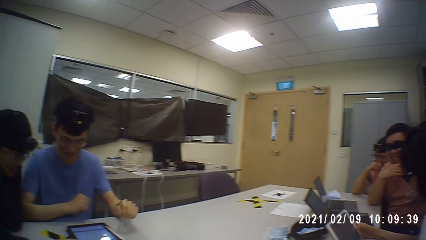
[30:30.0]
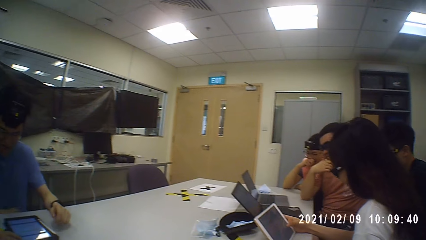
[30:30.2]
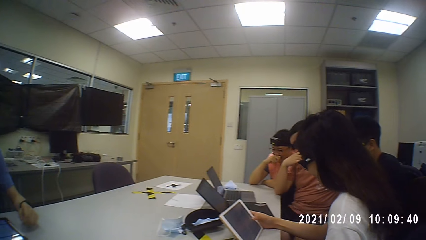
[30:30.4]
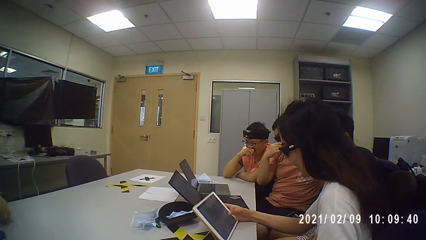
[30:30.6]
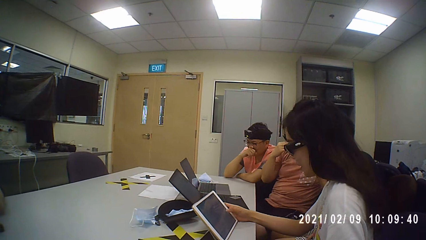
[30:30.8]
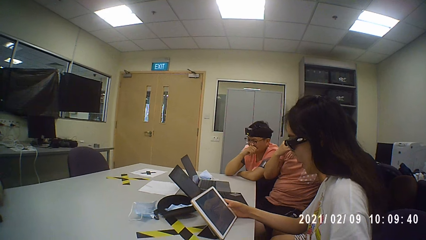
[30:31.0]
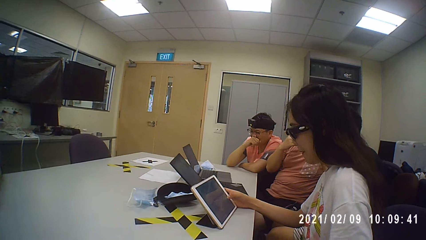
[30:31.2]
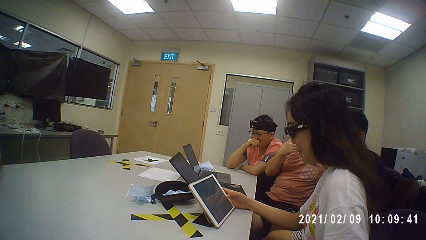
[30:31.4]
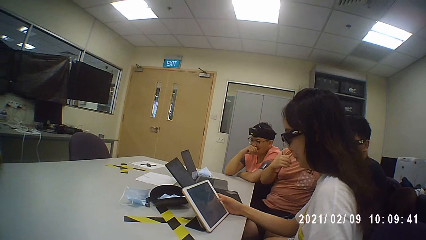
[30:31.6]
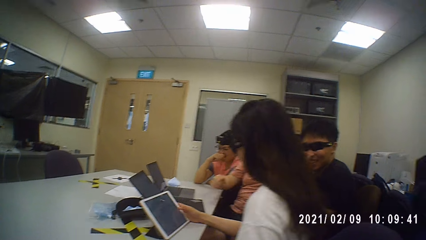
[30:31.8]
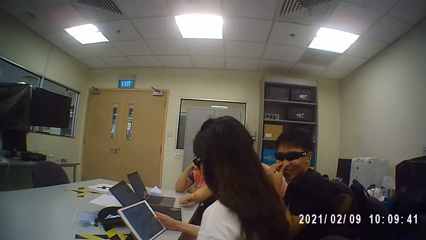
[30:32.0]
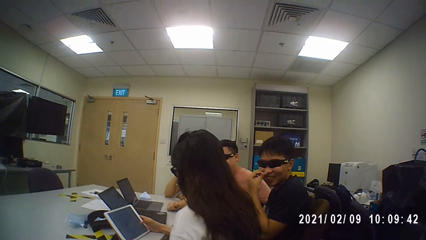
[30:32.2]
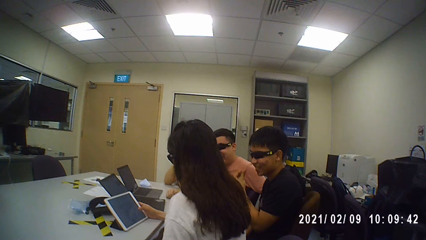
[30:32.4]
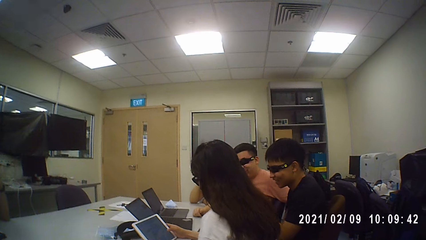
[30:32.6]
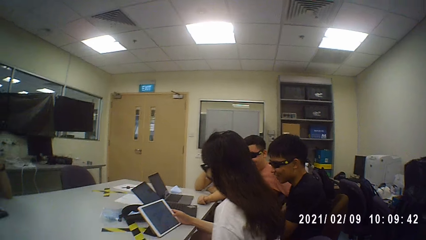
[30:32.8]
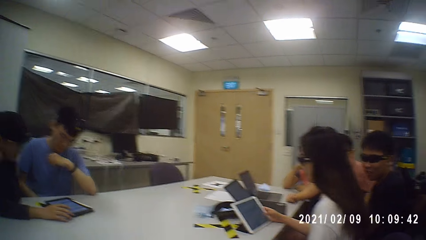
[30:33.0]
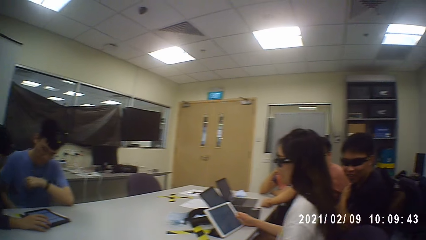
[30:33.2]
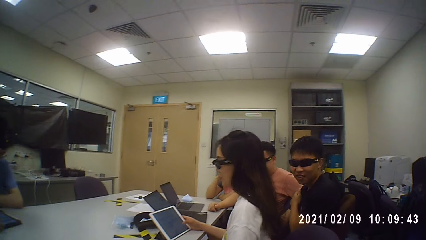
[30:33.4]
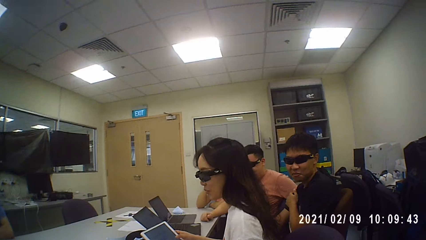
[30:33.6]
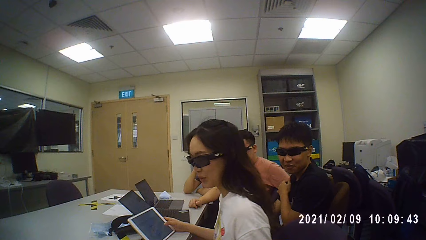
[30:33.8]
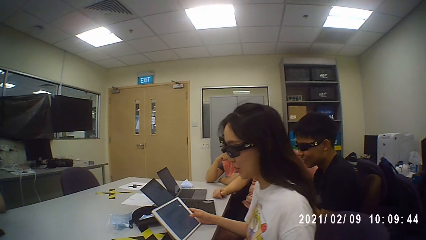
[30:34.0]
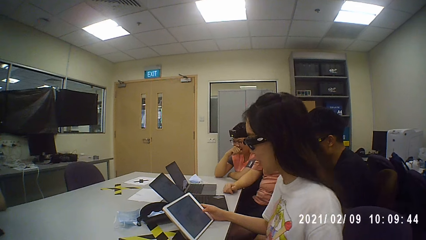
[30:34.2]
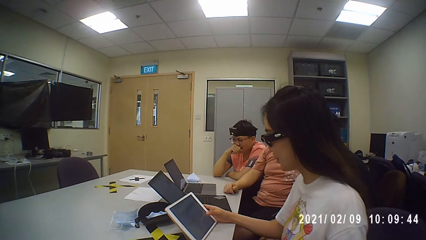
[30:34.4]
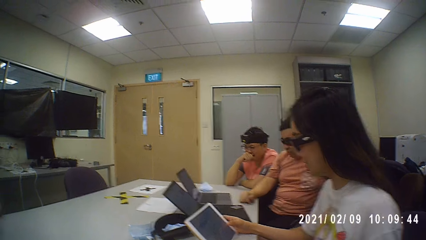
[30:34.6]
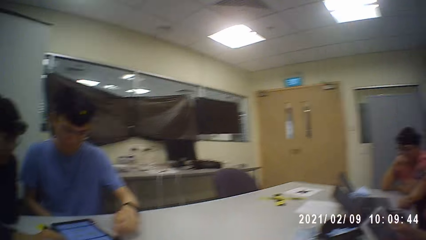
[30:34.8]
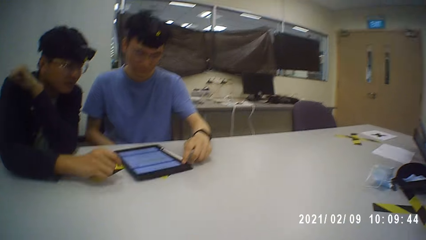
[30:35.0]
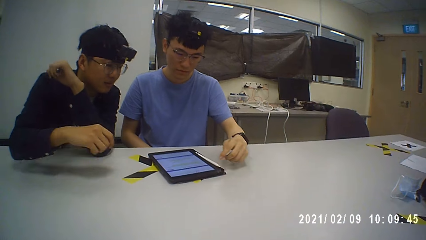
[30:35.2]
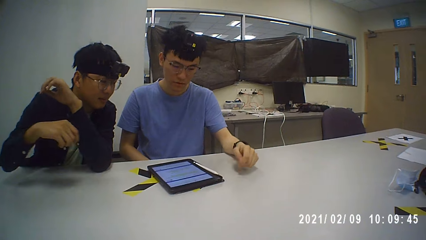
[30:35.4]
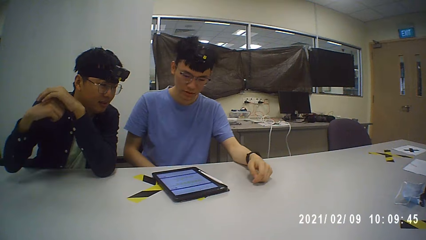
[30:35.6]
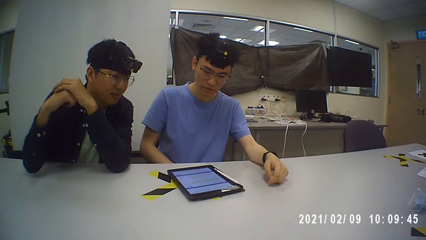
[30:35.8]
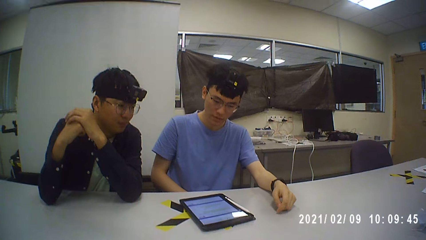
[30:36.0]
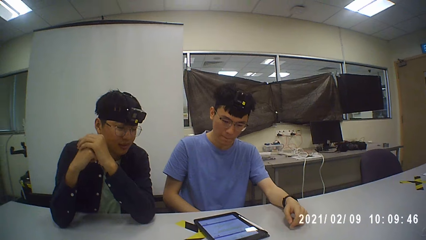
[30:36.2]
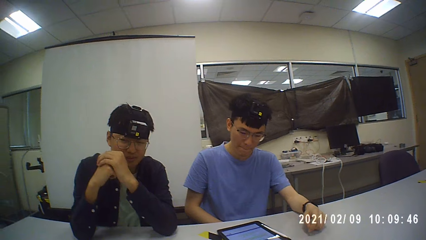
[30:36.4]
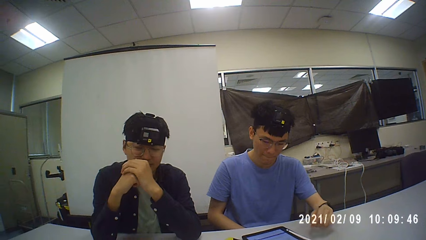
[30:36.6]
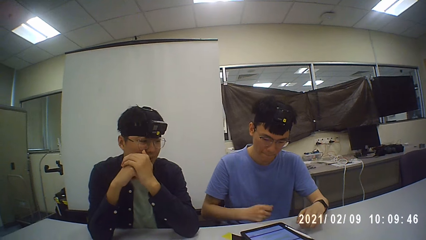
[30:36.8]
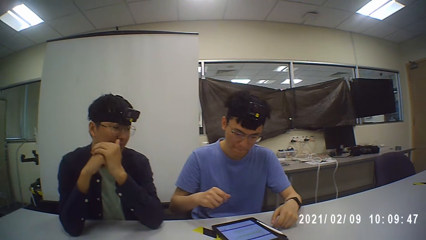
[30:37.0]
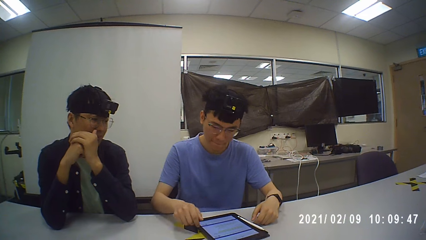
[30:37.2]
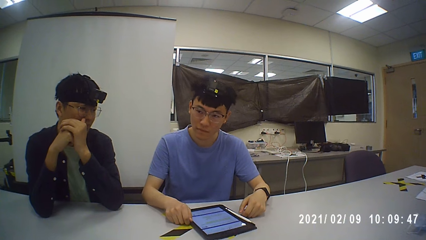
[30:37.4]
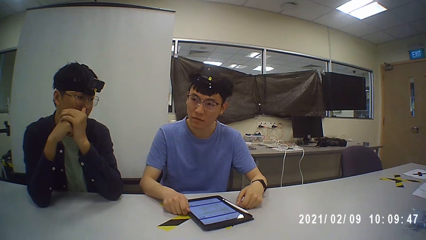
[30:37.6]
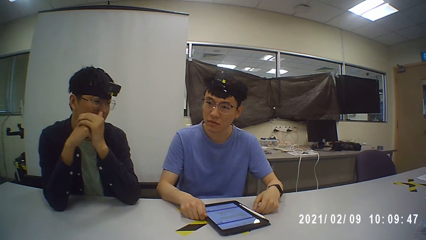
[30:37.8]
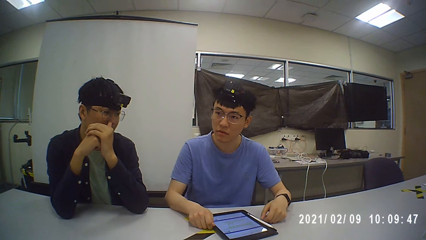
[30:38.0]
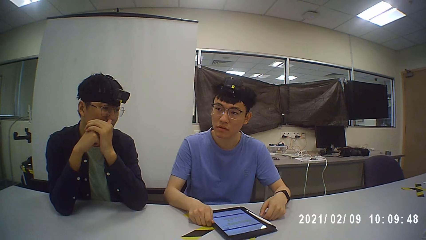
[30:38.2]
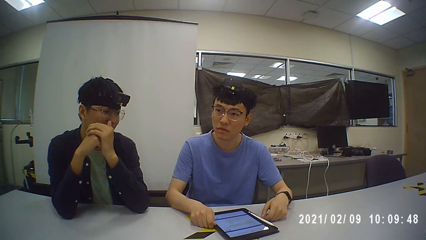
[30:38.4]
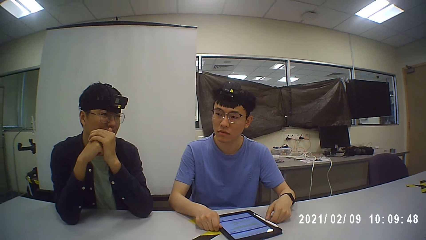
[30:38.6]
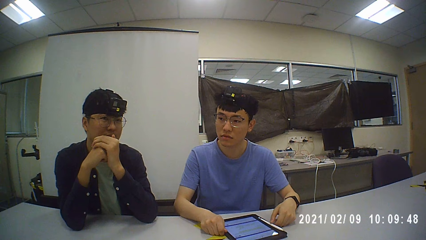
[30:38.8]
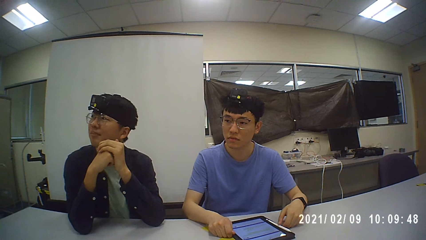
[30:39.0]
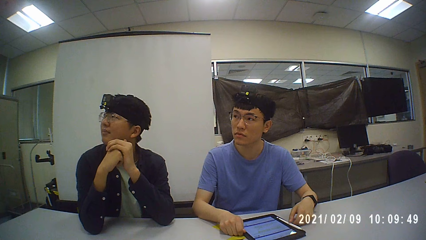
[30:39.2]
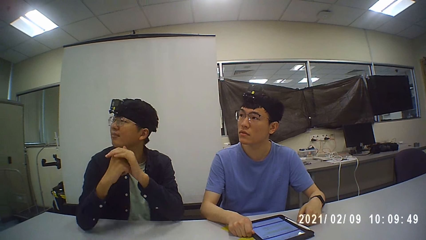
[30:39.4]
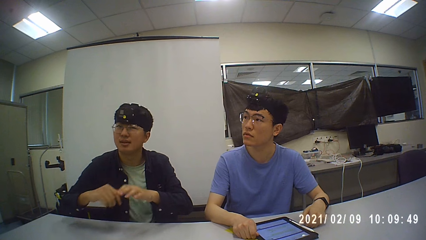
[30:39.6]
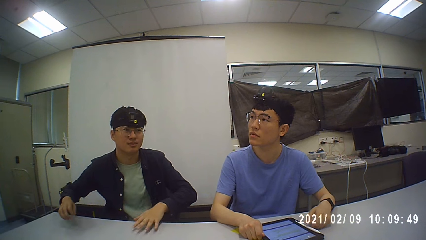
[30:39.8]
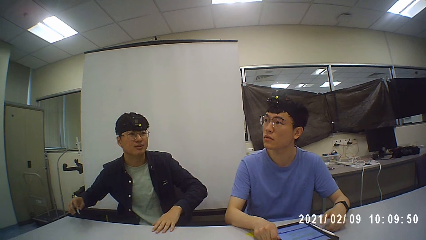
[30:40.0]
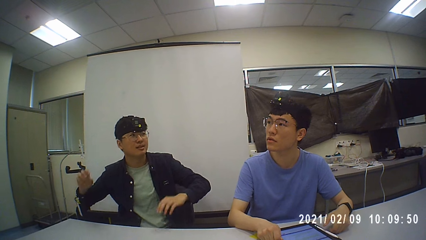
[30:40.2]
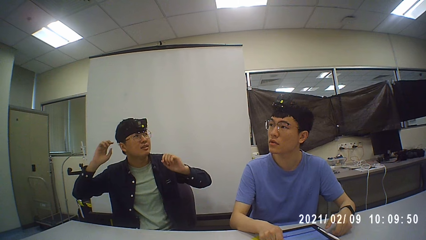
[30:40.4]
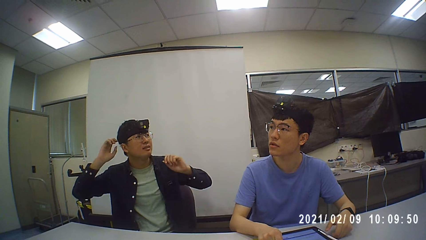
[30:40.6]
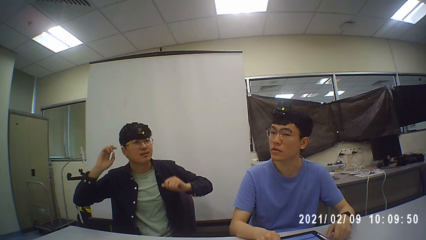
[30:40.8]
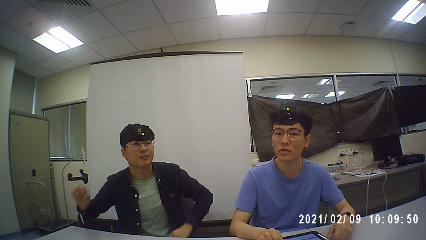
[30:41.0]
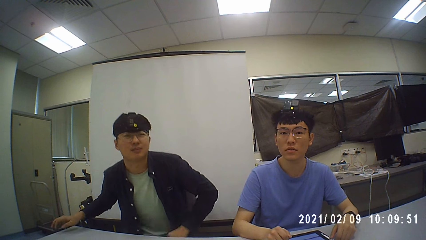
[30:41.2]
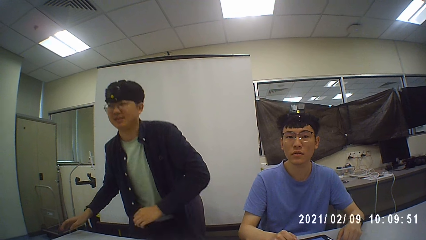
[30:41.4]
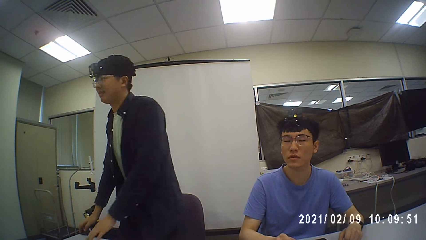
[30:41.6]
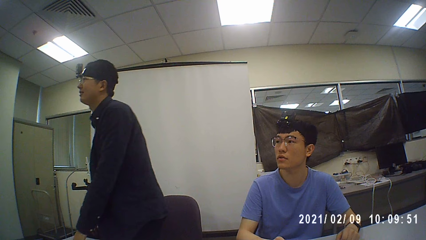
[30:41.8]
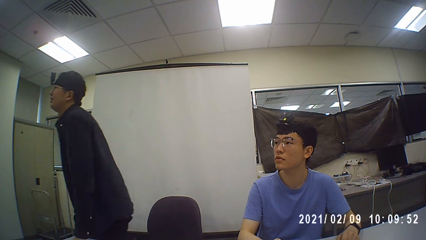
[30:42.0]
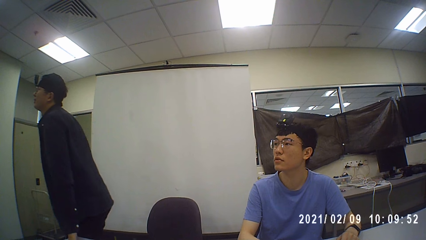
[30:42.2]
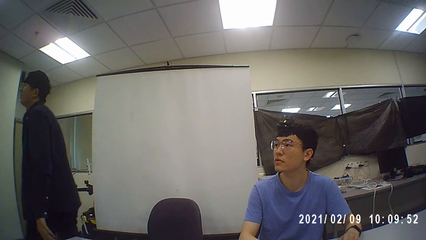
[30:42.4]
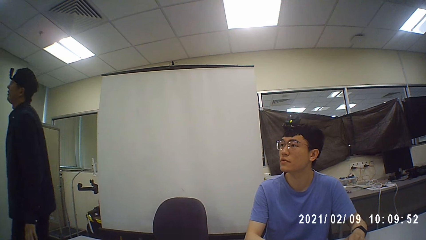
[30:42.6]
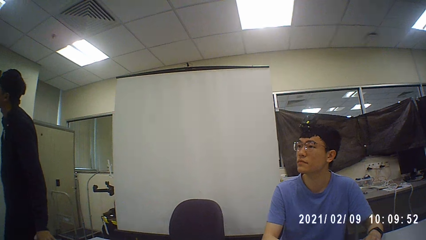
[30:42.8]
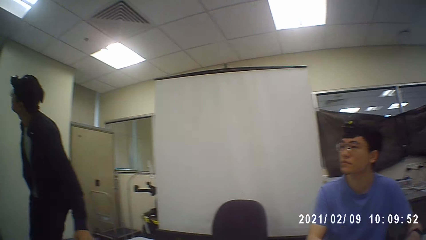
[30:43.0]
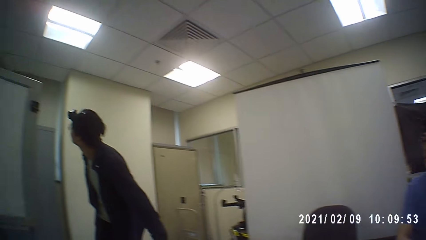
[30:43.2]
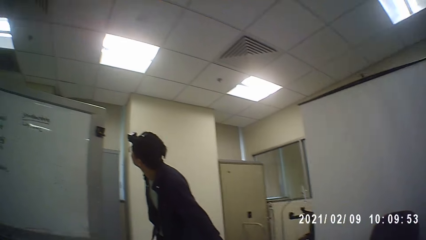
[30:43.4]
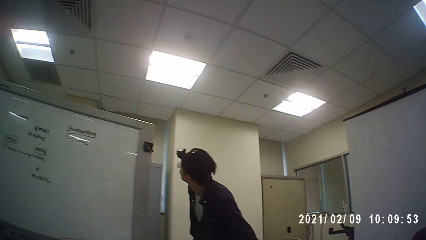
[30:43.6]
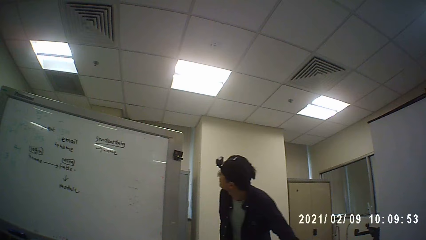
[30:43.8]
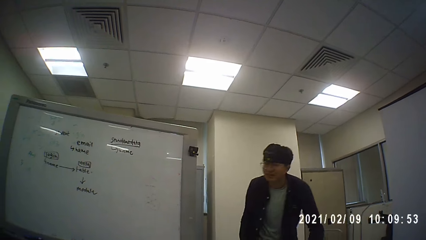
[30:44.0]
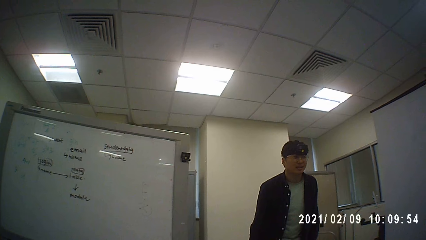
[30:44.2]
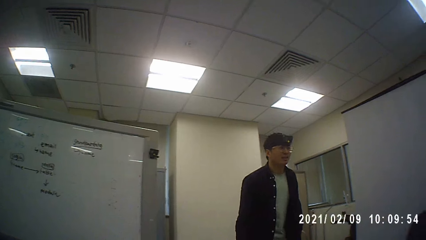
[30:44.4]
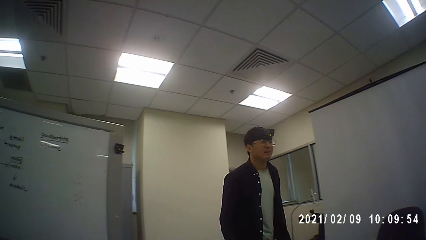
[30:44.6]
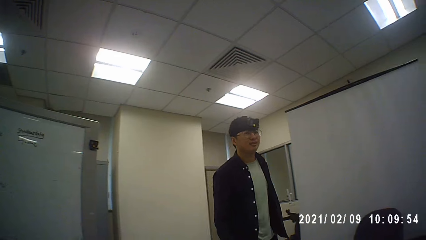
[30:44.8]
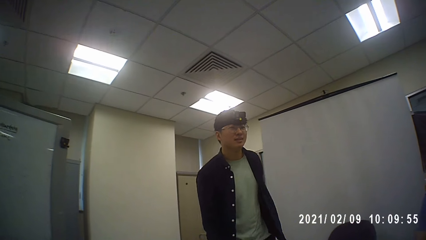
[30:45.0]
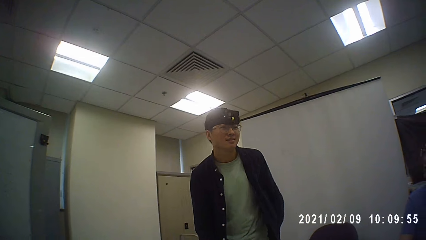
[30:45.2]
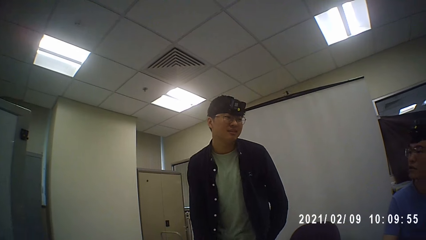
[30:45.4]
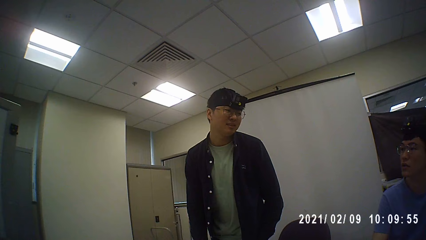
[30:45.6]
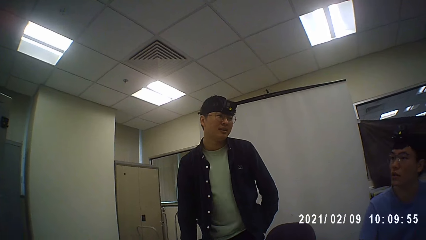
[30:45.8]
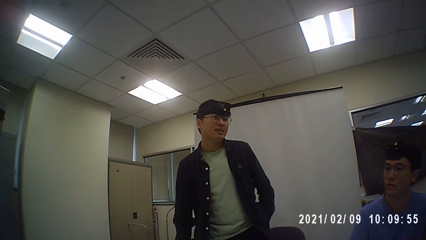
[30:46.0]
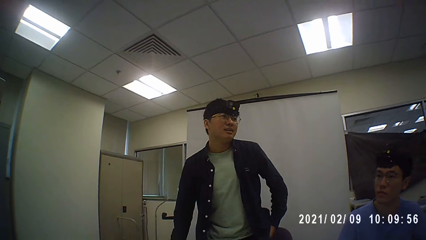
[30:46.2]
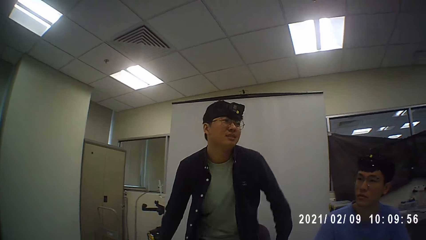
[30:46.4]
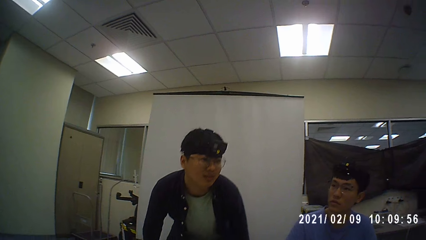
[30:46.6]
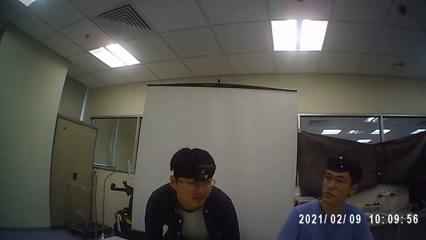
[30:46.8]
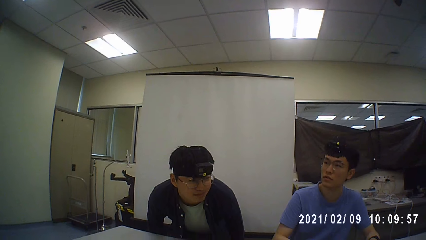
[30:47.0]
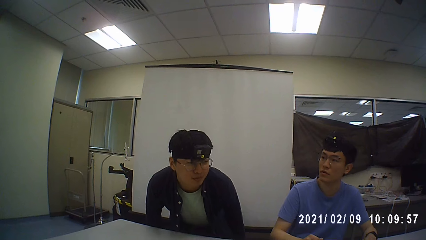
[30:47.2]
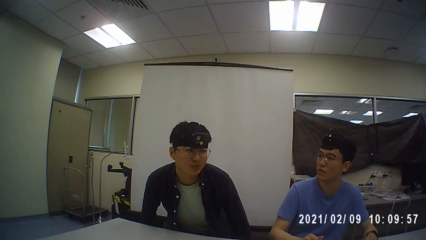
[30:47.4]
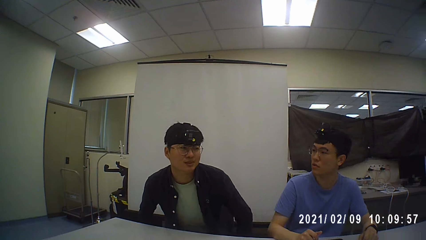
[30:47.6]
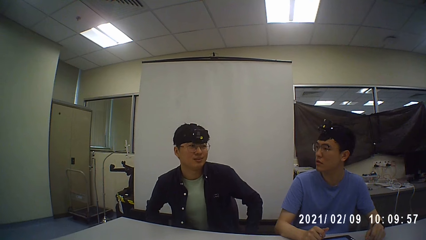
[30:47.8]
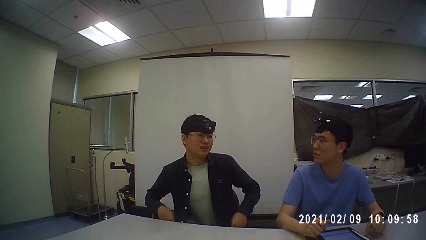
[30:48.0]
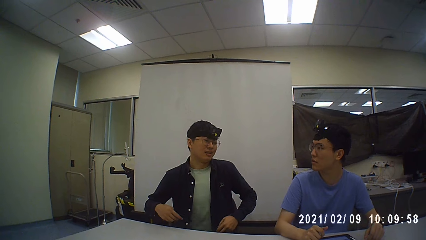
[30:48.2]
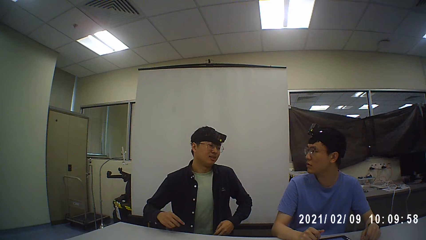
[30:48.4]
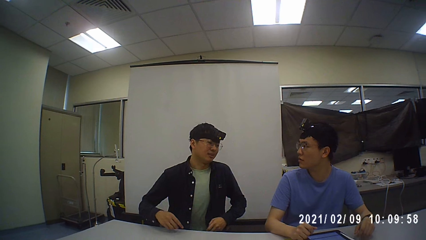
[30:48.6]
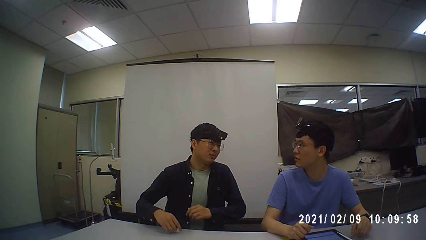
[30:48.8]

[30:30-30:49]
The camera wearer talks with a man. Another man talks, walks and talks.
